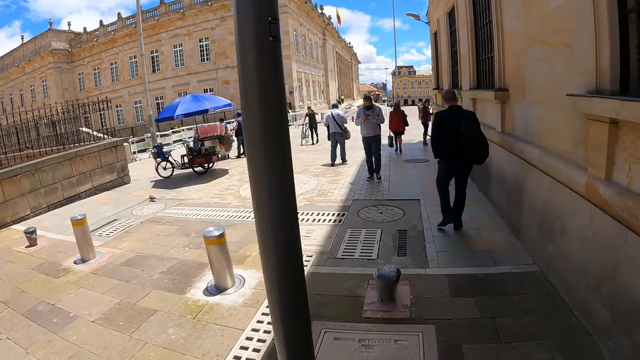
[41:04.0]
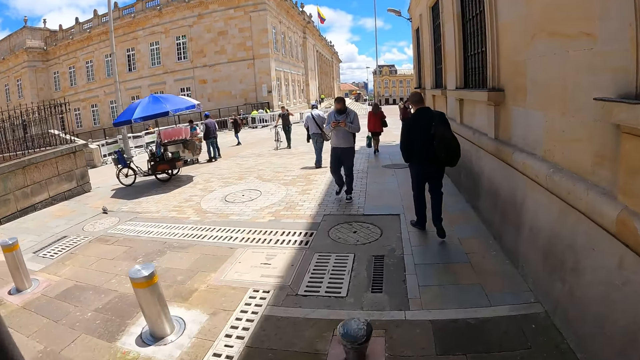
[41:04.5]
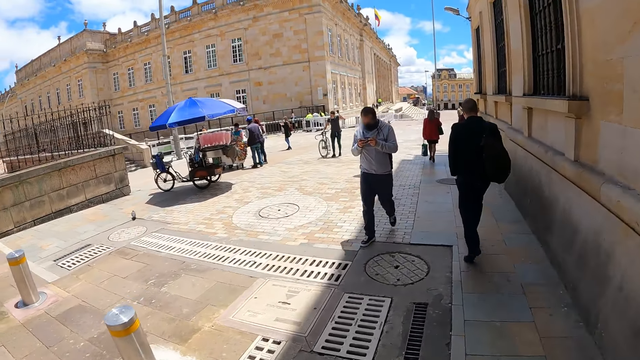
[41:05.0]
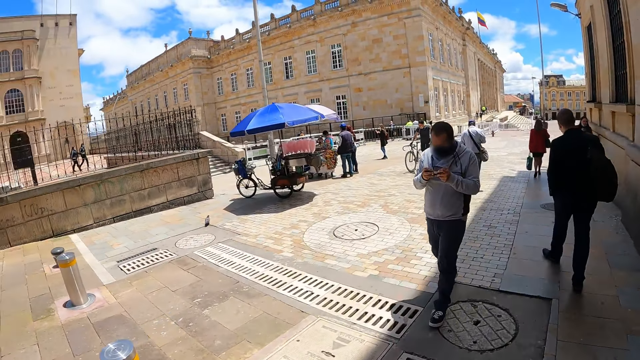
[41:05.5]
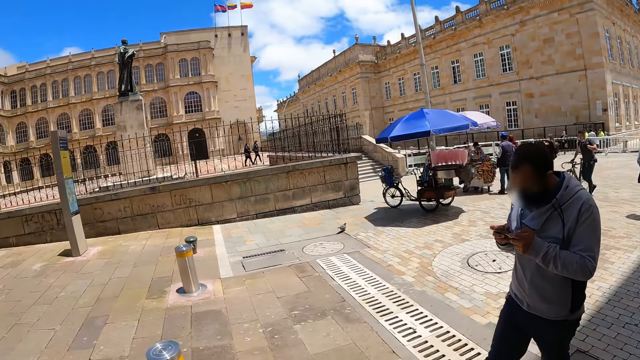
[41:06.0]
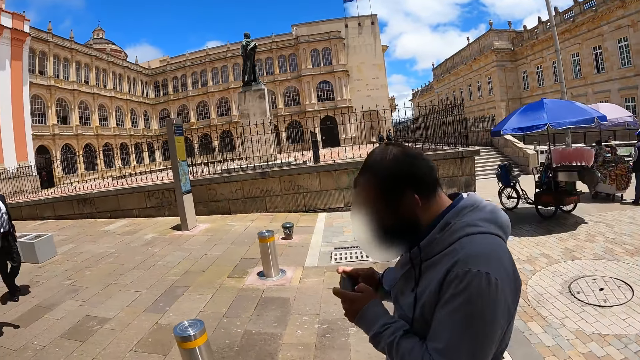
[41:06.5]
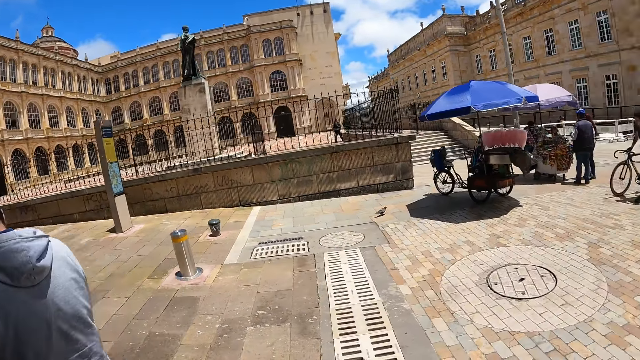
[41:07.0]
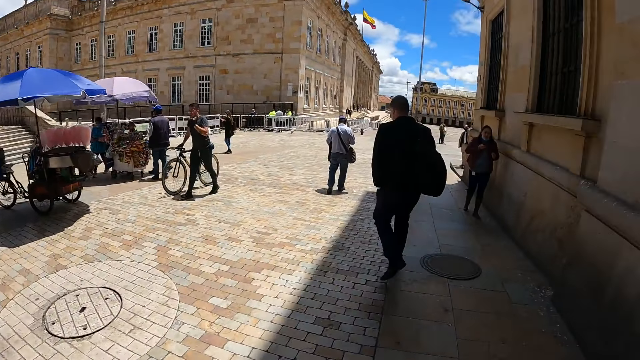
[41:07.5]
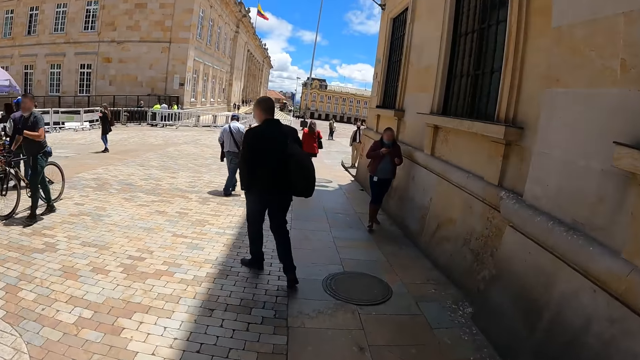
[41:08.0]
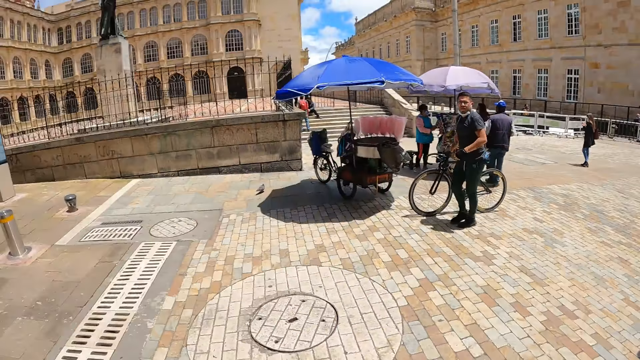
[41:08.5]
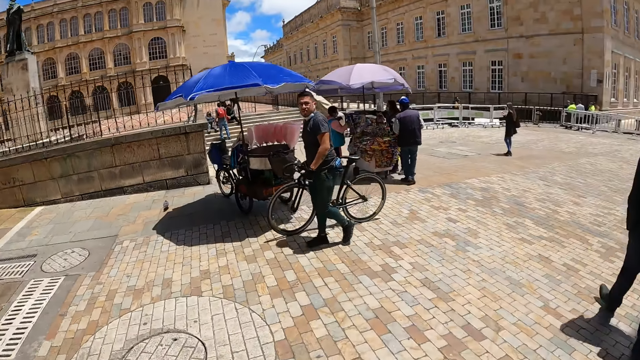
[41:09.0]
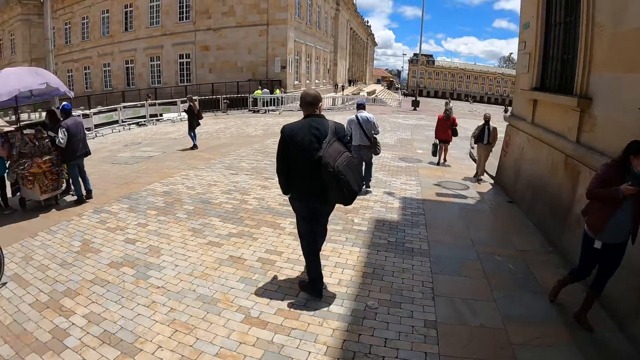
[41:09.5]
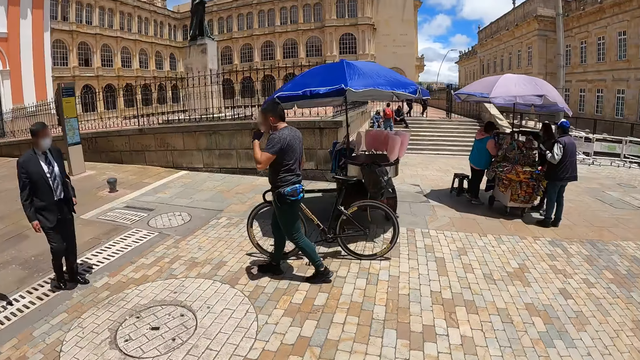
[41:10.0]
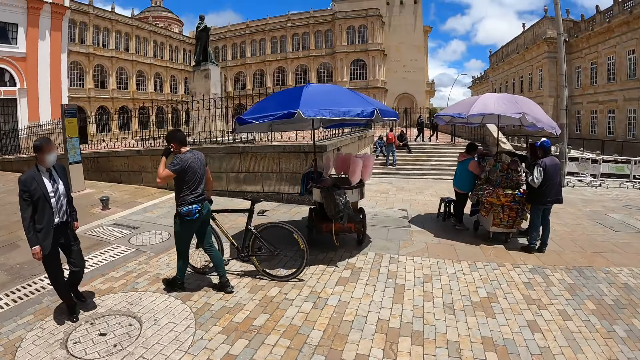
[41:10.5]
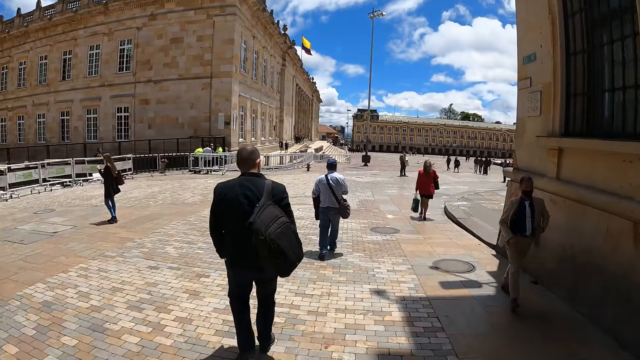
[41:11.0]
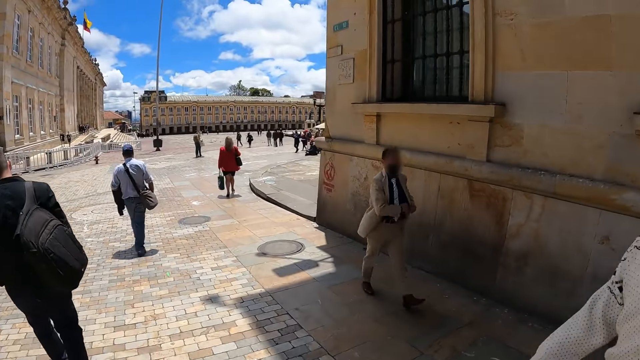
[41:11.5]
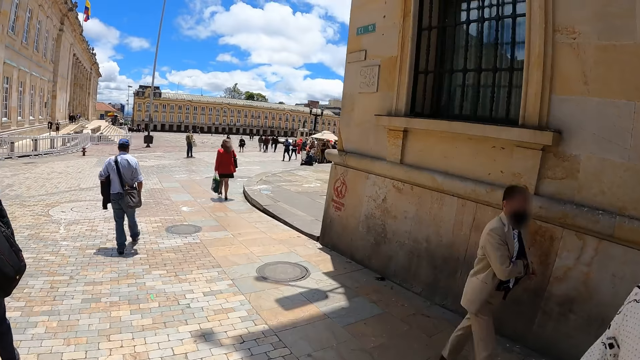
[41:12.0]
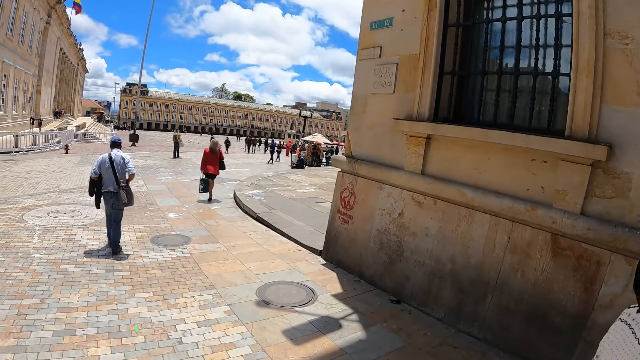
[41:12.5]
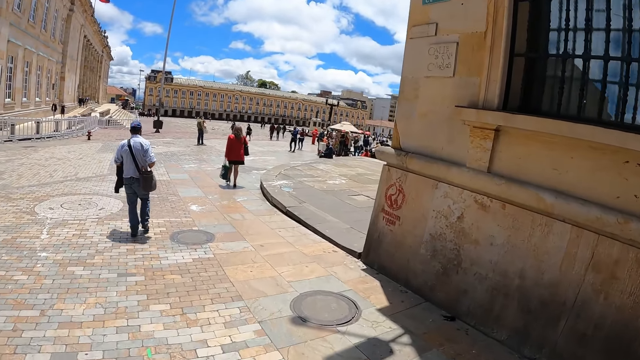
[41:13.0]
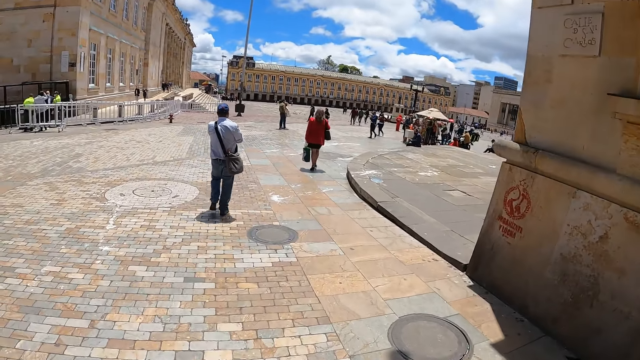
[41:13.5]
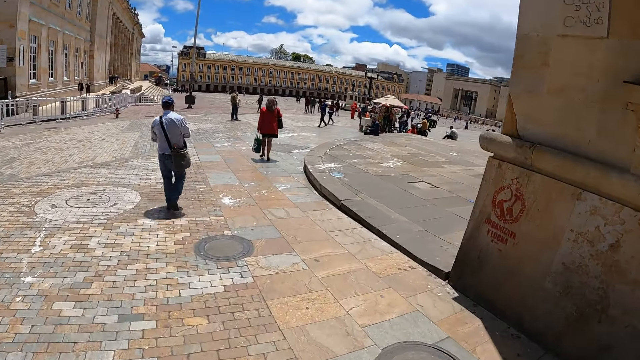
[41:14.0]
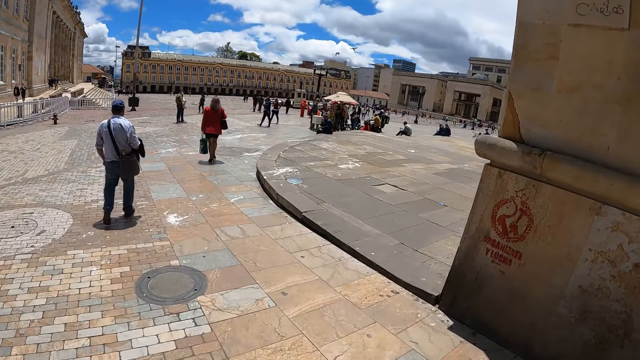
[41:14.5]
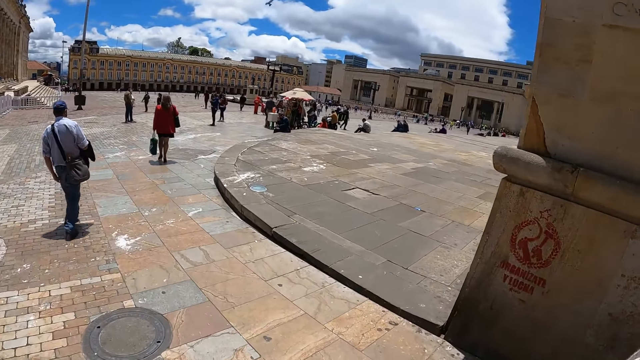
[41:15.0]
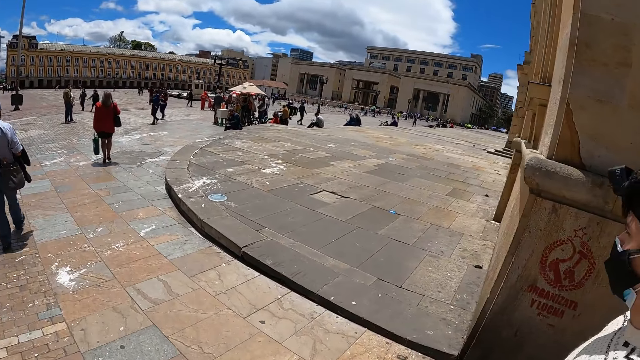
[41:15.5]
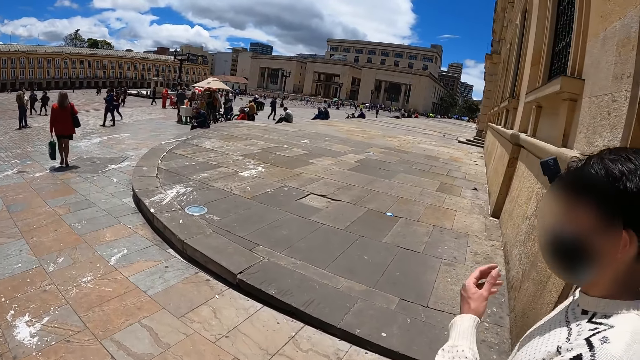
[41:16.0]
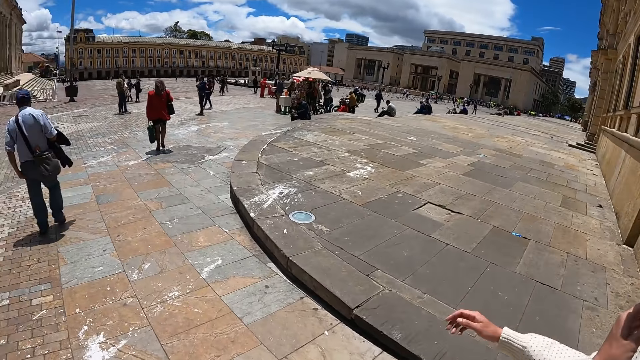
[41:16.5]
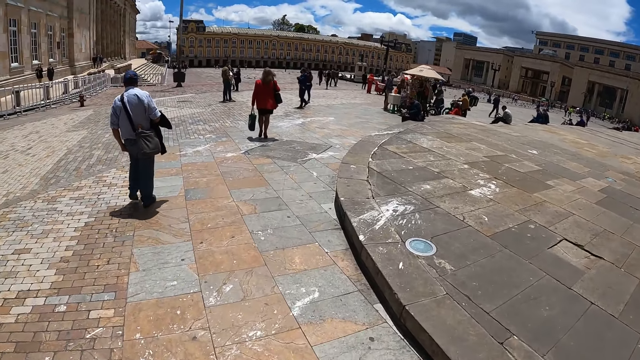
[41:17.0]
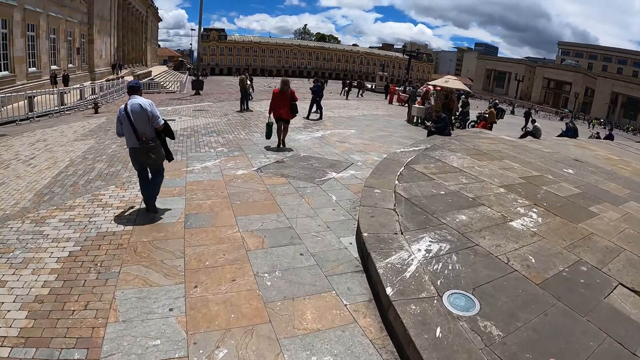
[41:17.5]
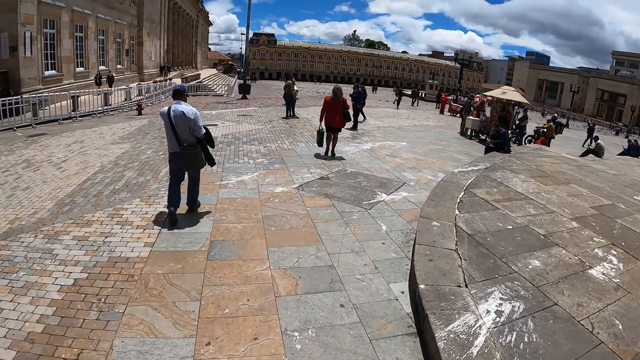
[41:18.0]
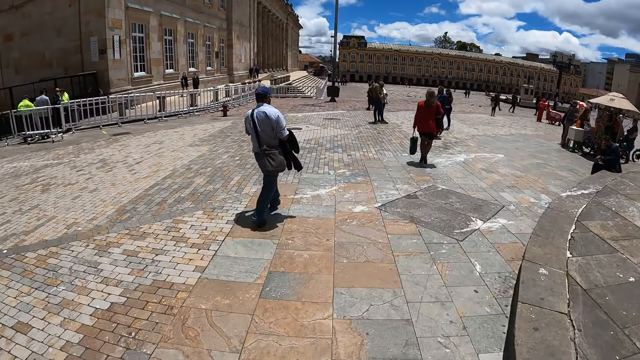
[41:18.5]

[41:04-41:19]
A man walks with a mobile phone. Another man walks with a bicycle. The camera wearer looks around. They walk. Another man walks in front of the camera wearer. Another man interacts with the camera wearer.

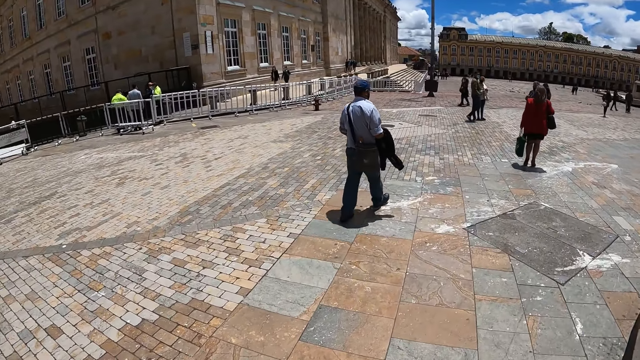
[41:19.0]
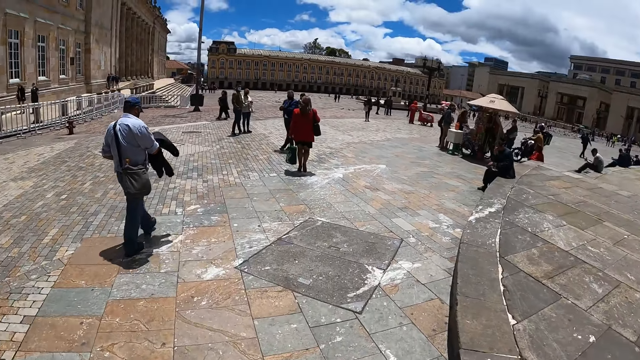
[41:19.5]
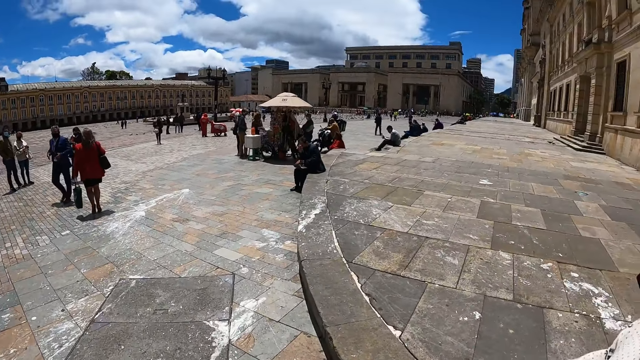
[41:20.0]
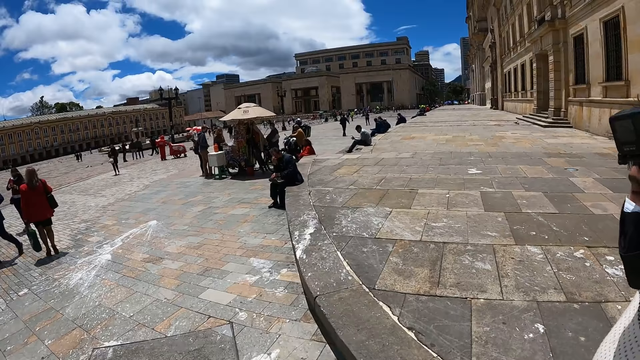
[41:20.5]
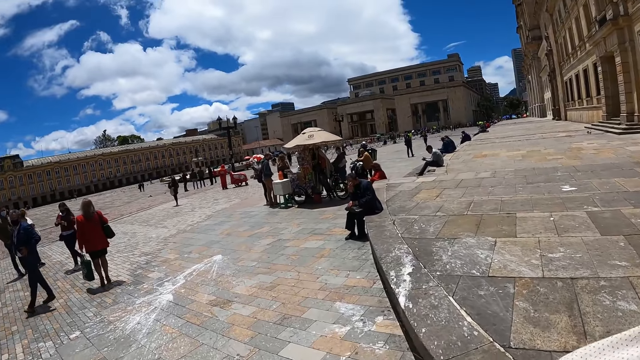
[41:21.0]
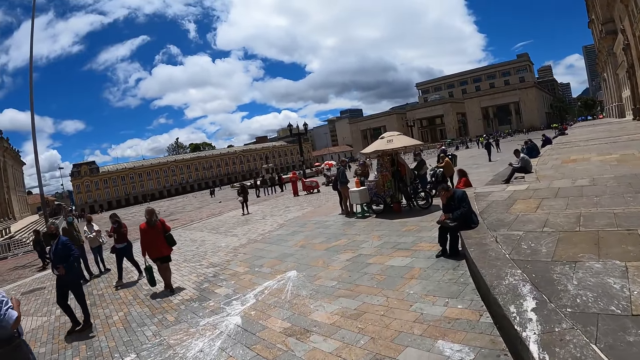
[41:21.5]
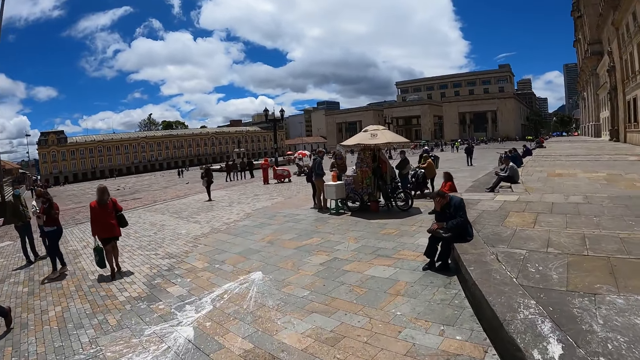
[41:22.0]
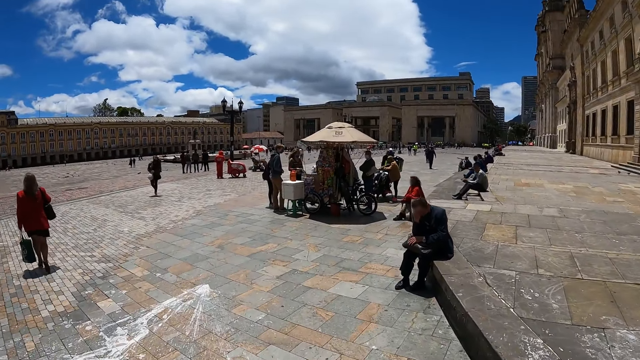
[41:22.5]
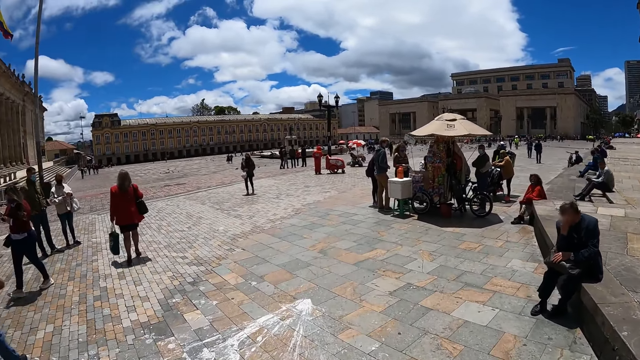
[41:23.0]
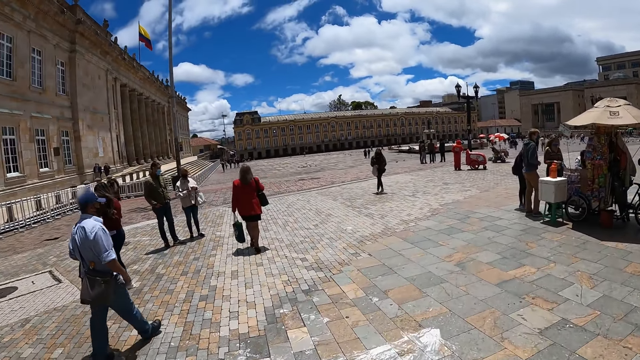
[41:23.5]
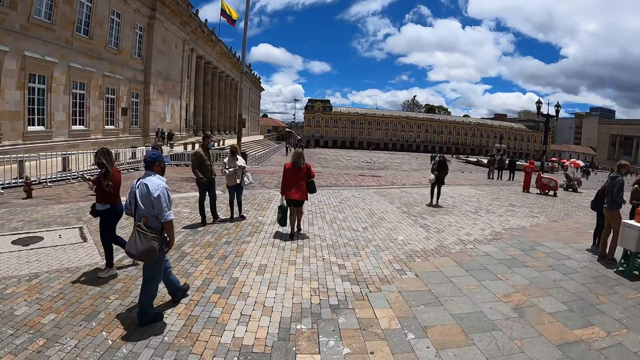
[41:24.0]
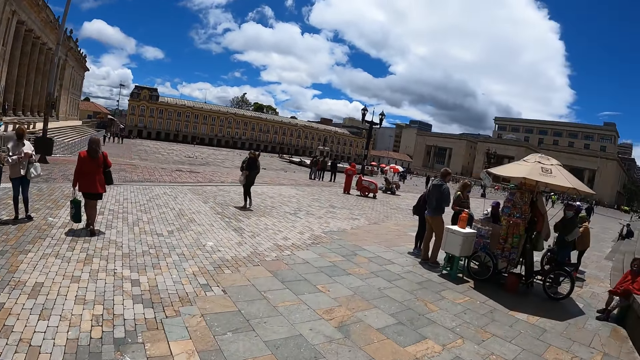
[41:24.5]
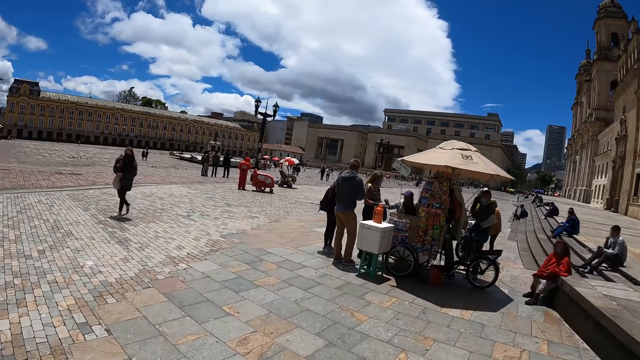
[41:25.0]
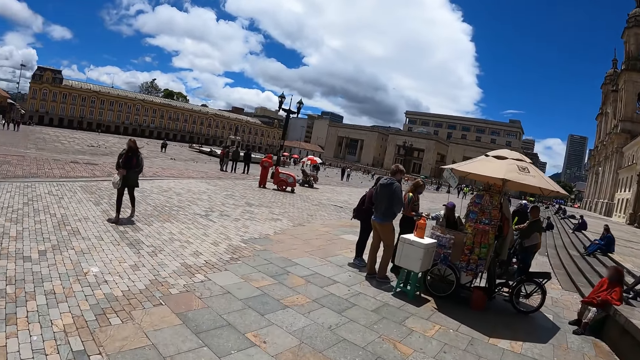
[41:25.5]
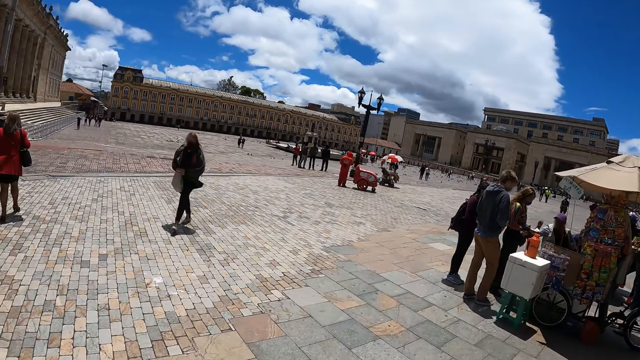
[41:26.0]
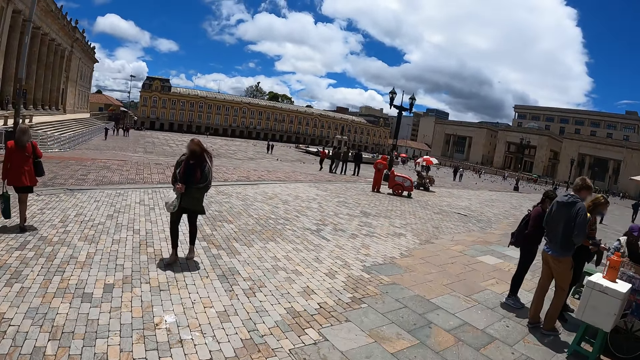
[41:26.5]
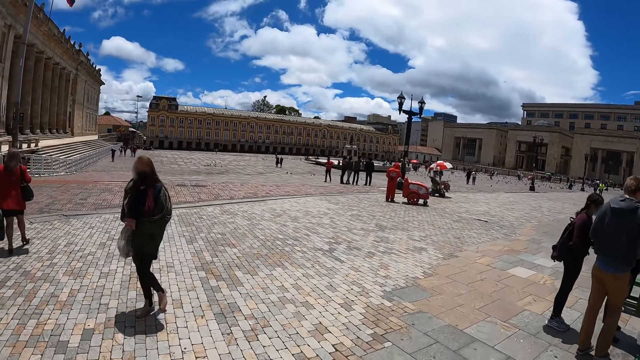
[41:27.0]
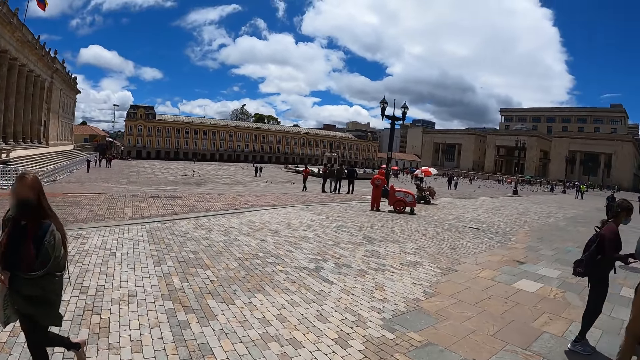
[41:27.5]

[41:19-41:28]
A woman walks around.
